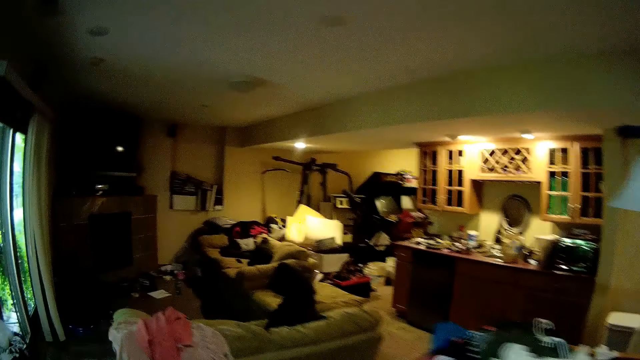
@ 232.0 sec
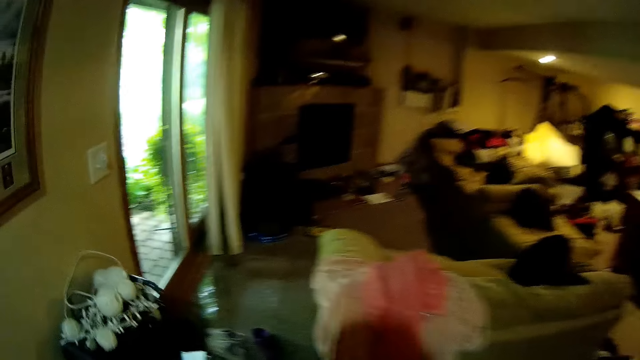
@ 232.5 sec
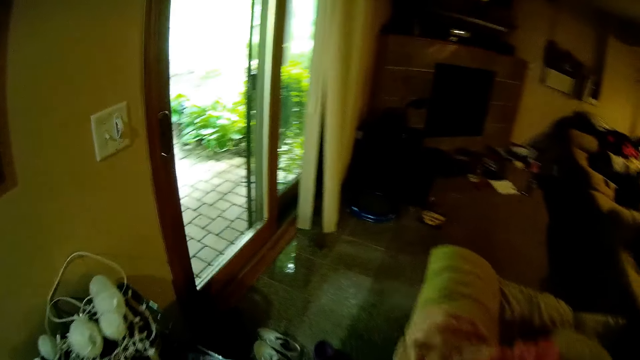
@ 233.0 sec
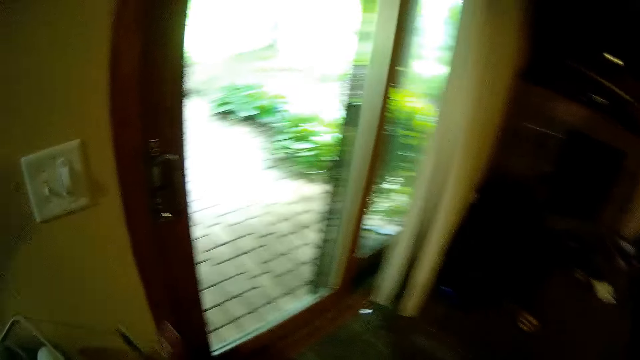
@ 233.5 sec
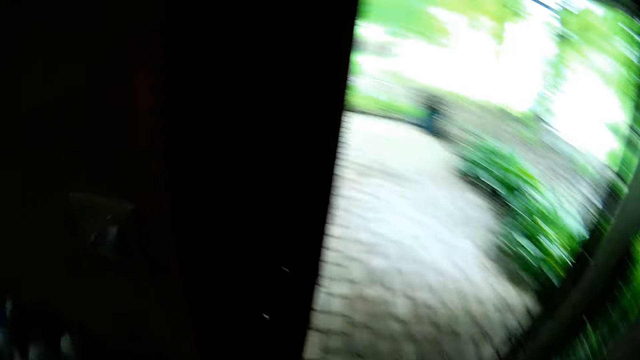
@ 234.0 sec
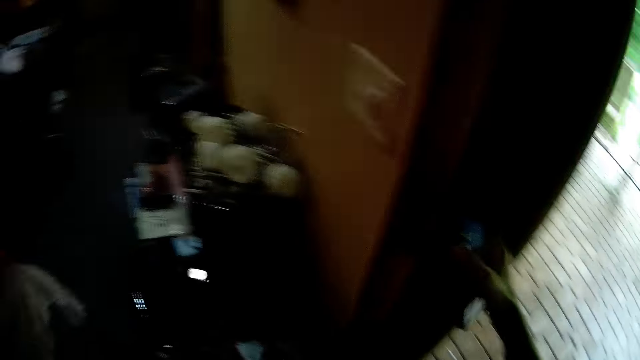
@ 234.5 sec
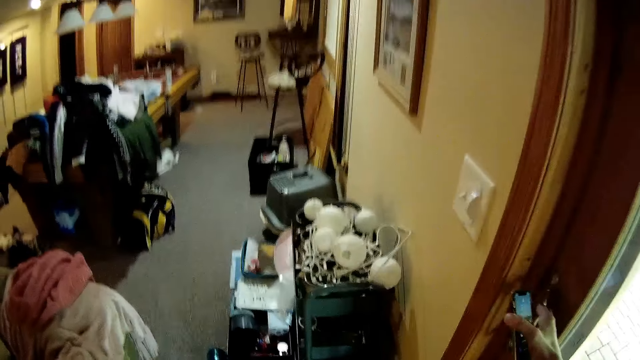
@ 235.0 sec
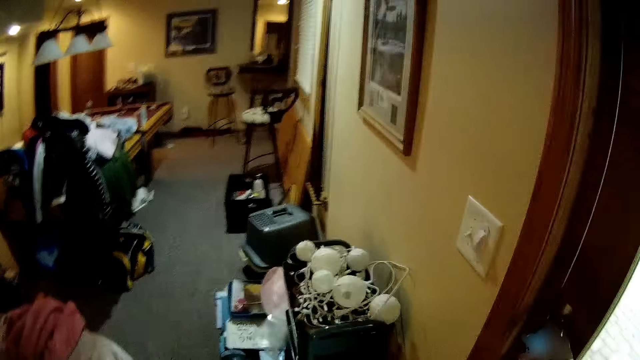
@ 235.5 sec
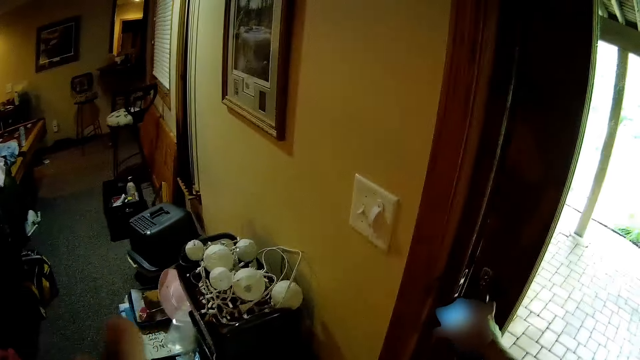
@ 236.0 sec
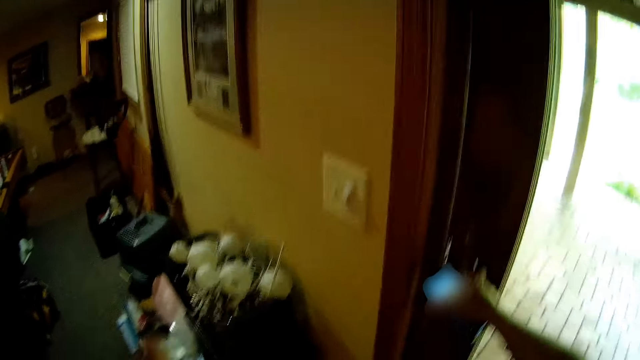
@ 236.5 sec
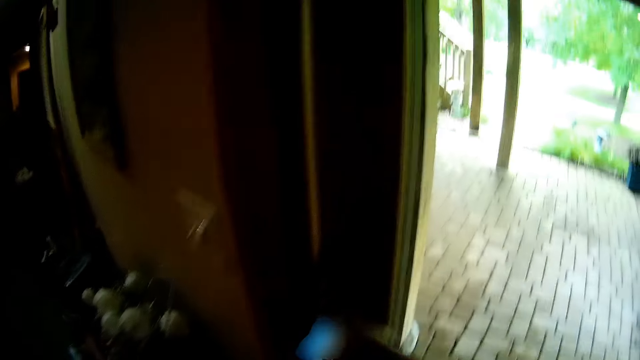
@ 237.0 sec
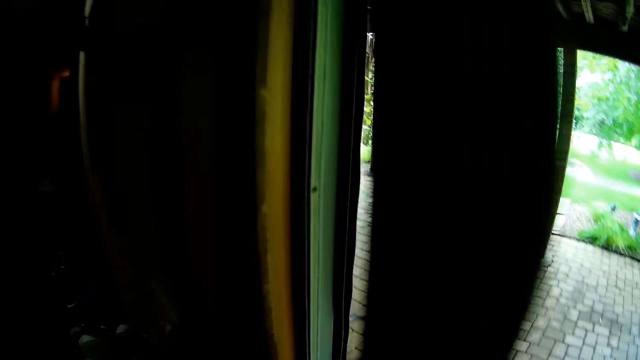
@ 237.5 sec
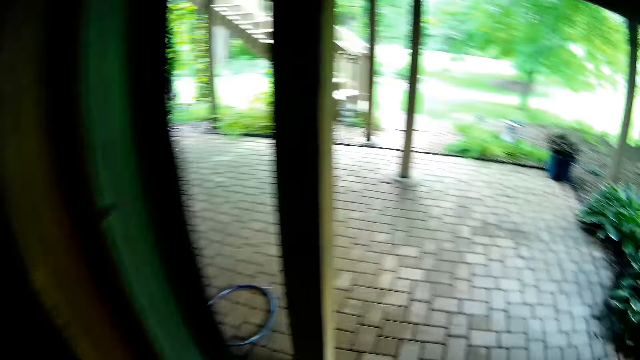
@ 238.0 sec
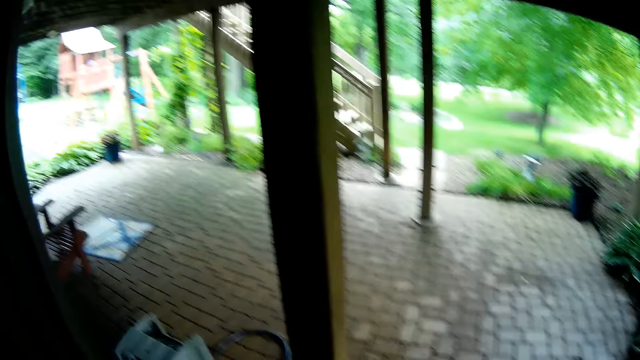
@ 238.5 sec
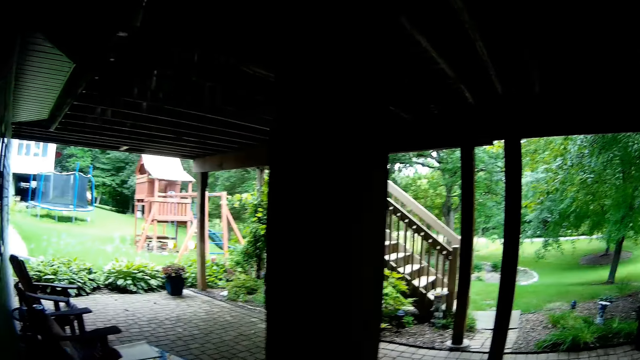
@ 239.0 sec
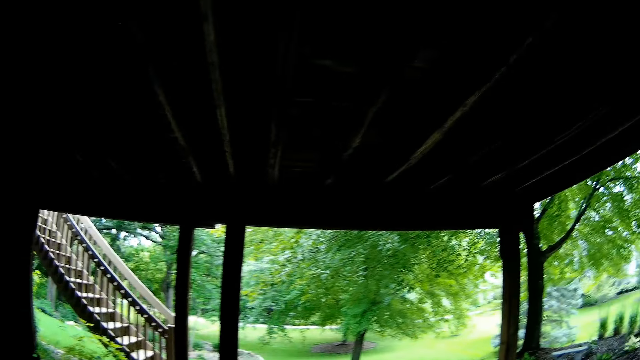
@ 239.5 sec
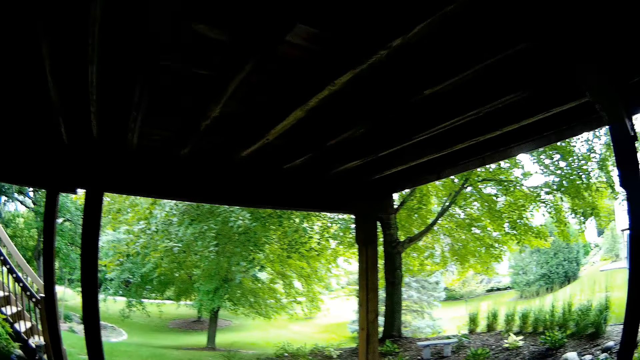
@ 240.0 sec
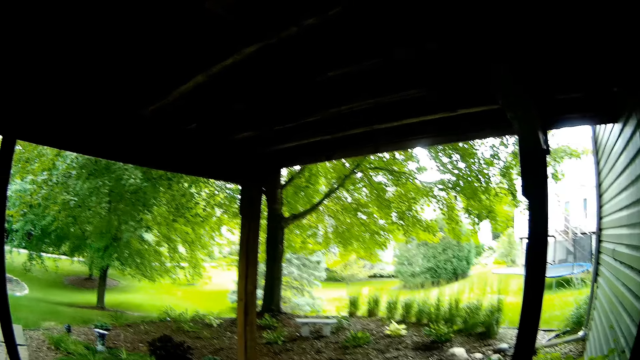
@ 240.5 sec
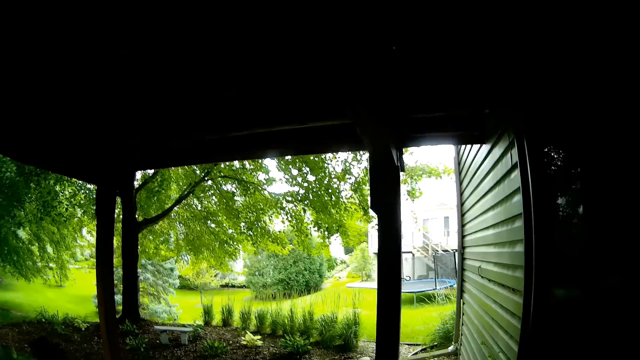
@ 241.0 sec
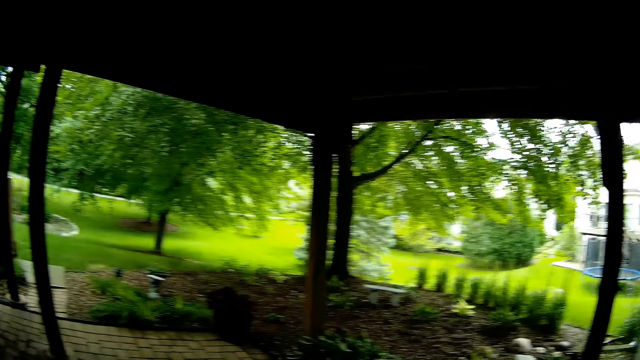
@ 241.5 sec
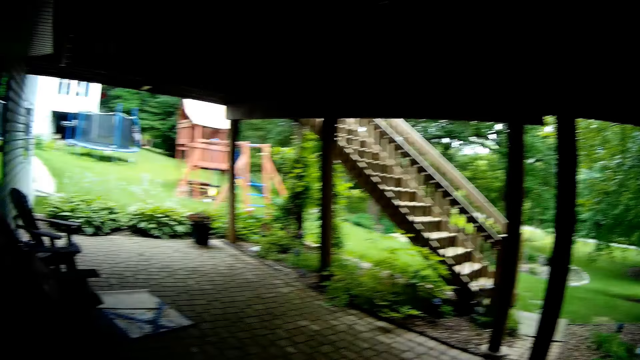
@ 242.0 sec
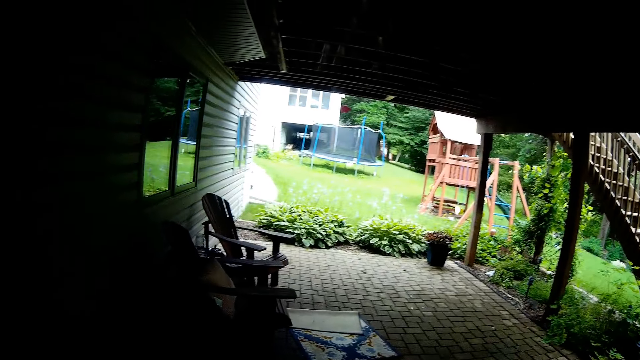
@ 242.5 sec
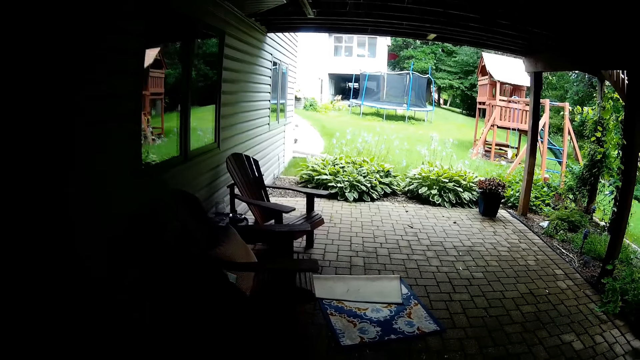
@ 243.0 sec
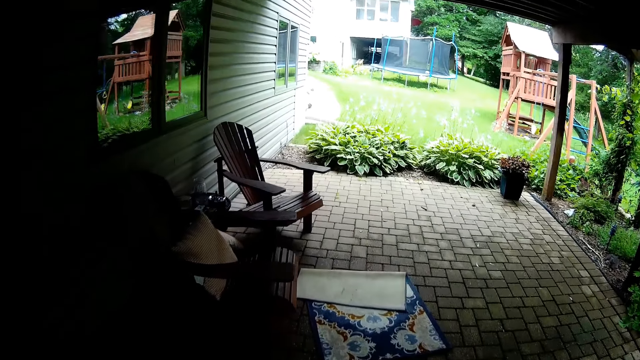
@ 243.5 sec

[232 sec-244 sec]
The camera wearer opens a door with her right hand. She holds the padlock. She enters the balcony from the sitting room. She looks on the compound trees.

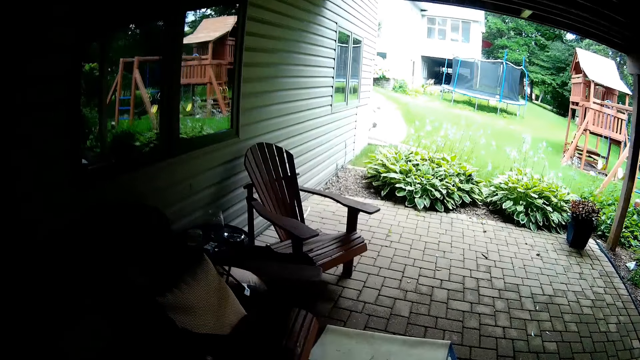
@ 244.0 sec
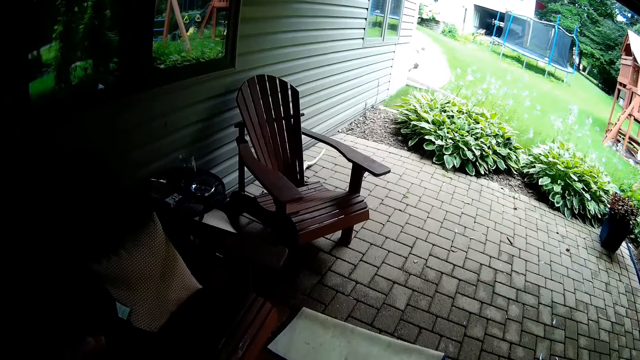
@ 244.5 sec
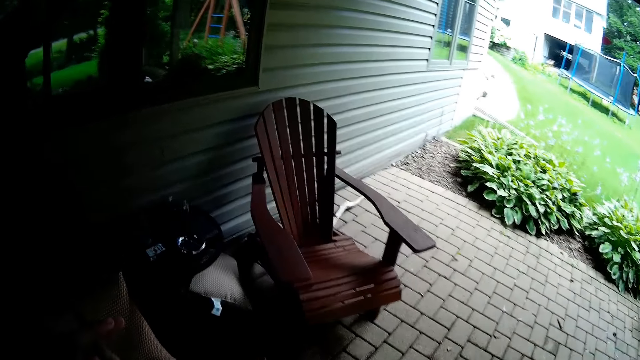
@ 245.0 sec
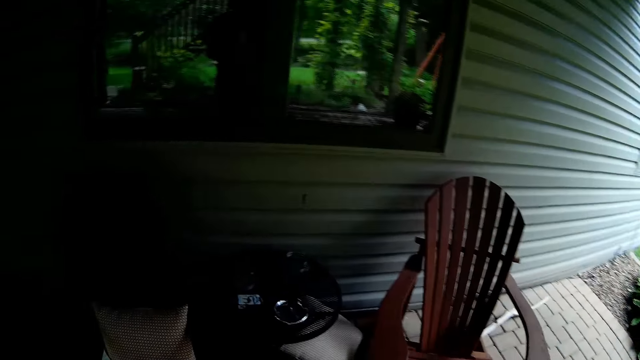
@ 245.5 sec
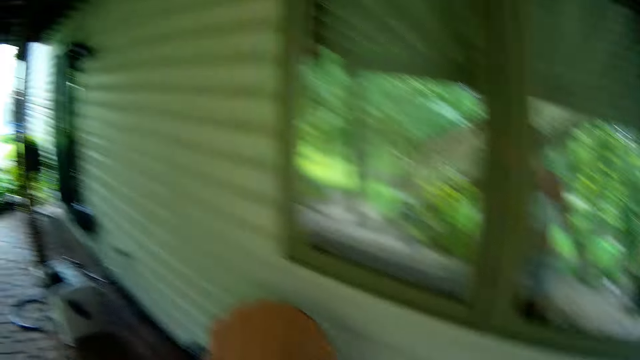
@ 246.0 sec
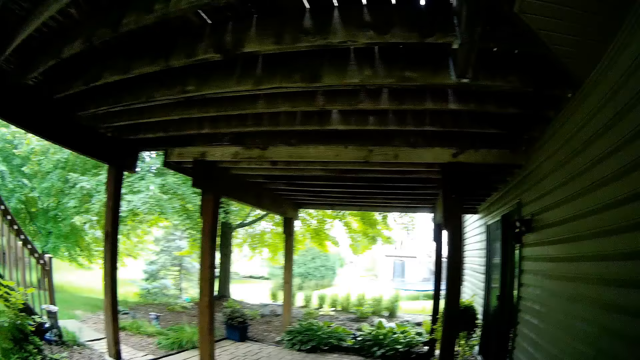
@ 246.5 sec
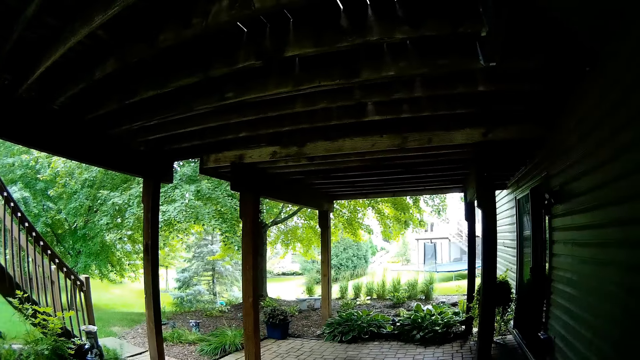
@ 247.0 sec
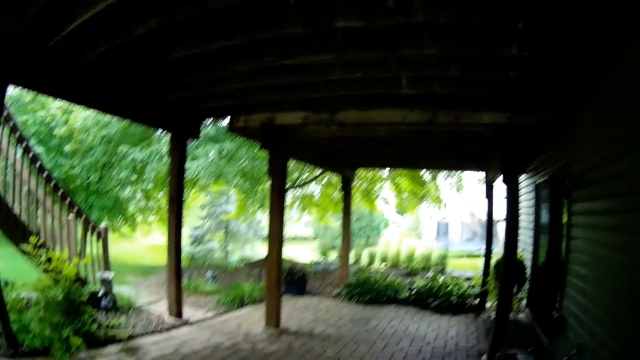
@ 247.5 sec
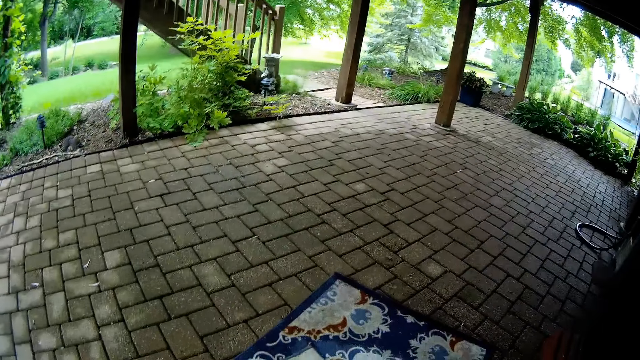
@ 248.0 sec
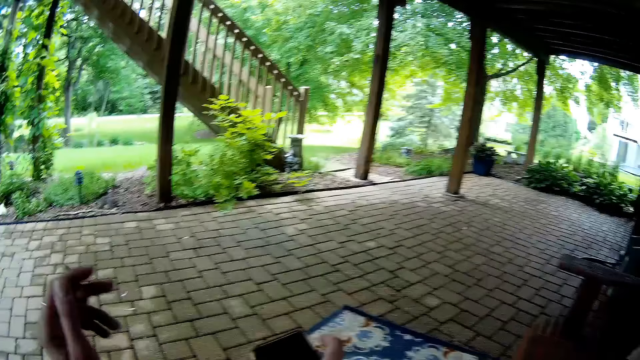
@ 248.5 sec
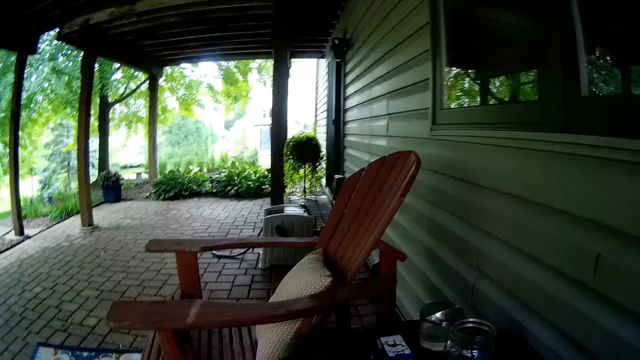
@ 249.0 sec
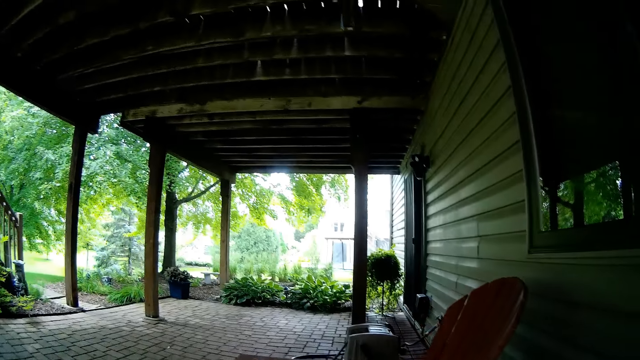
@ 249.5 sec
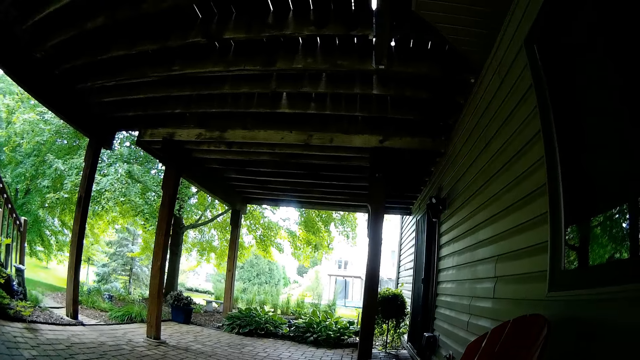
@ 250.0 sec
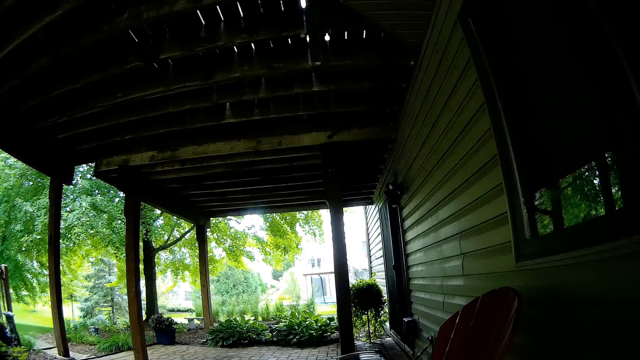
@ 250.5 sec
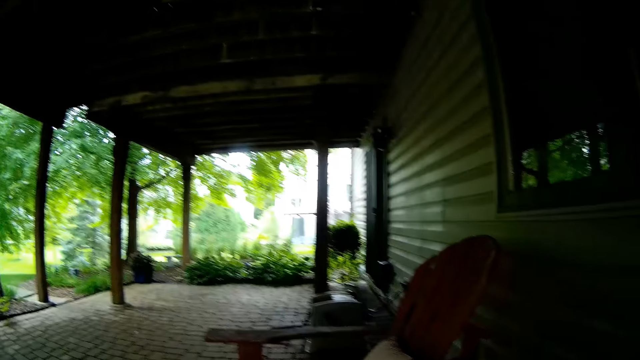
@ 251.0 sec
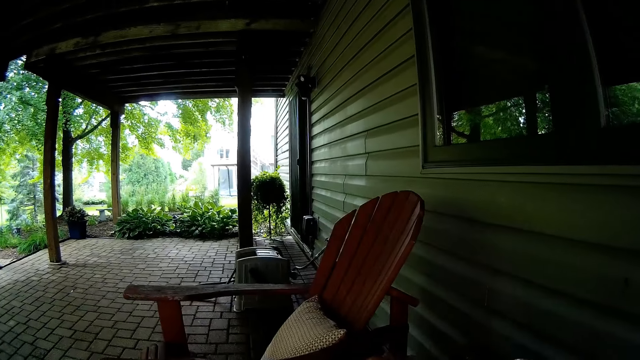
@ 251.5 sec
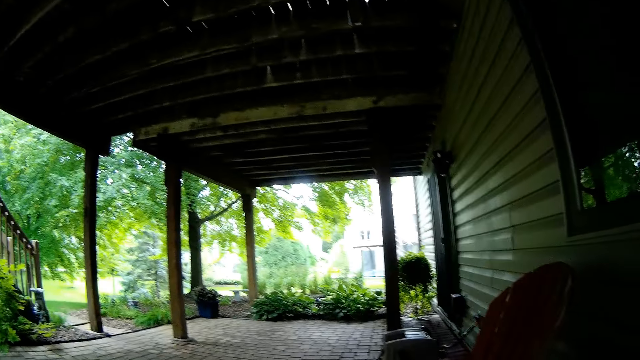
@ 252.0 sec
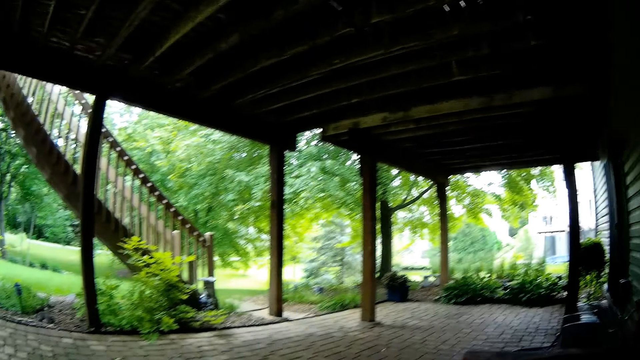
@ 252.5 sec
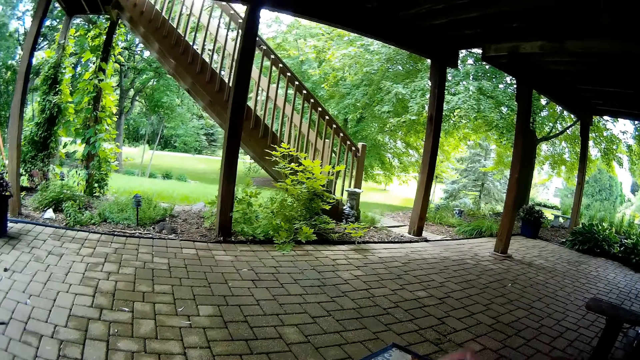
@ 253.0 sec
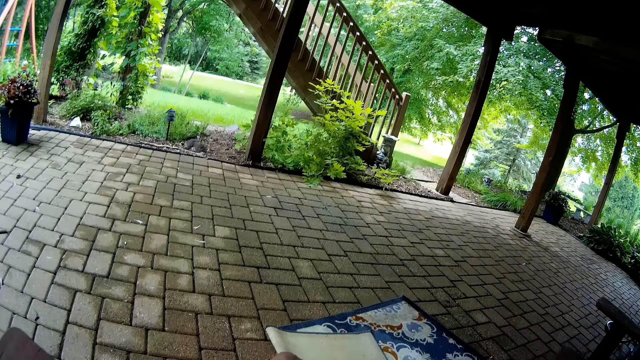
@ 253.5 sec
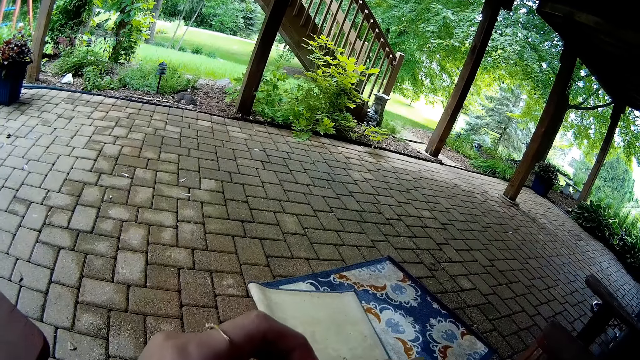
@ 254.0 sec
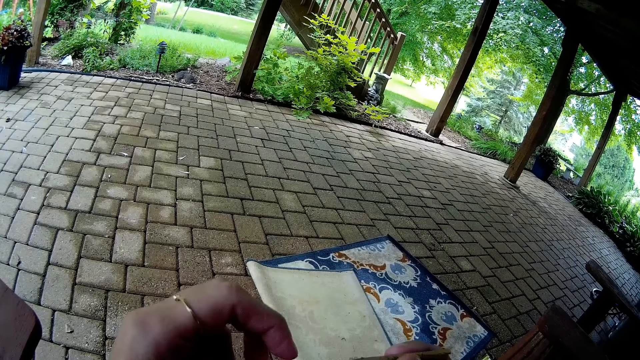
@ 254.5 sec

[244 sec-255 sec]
The camera wearer walks towards the chair. She holds a lighter with her right hand. She looks at the stairs.
